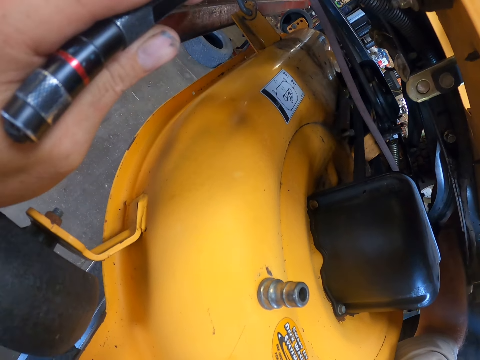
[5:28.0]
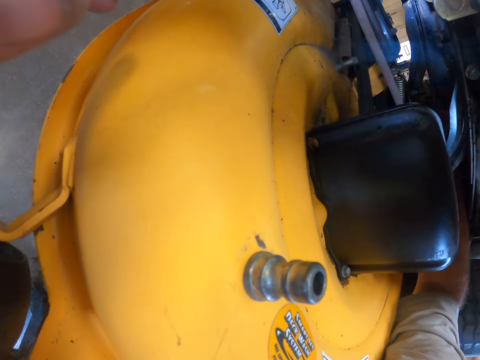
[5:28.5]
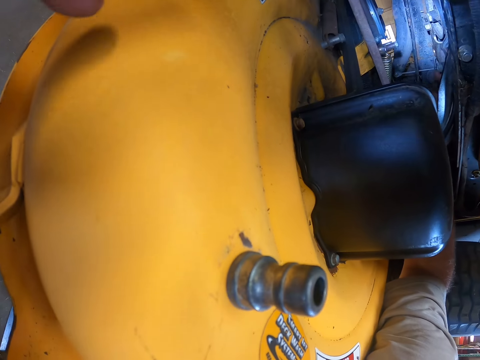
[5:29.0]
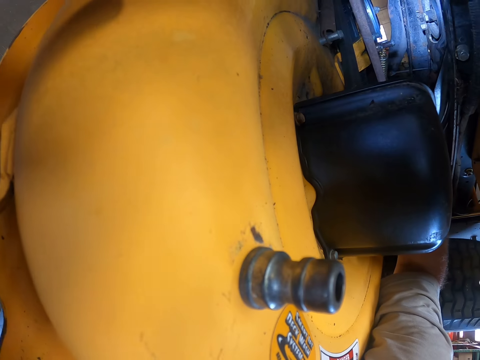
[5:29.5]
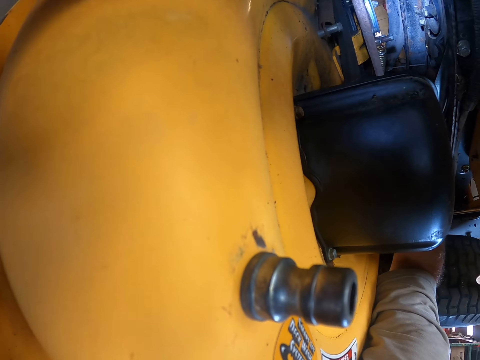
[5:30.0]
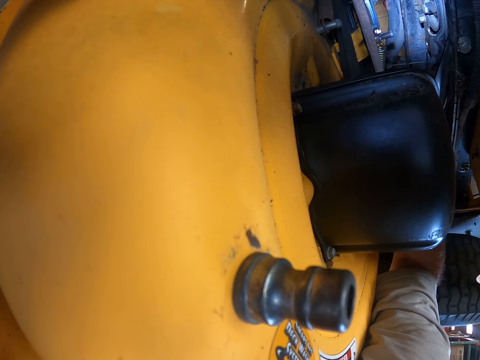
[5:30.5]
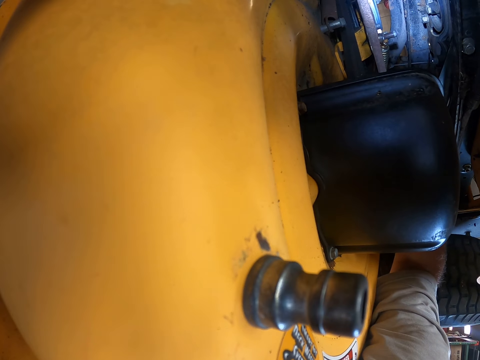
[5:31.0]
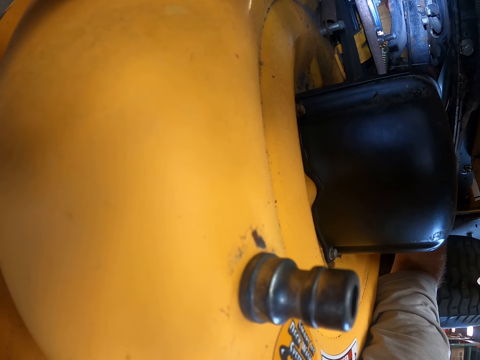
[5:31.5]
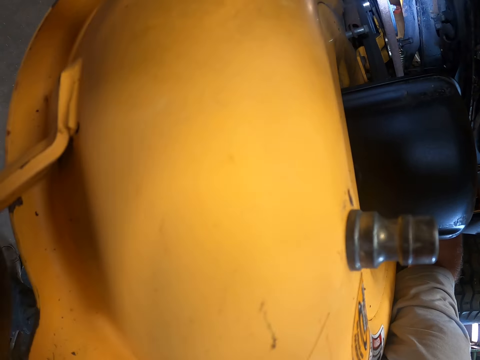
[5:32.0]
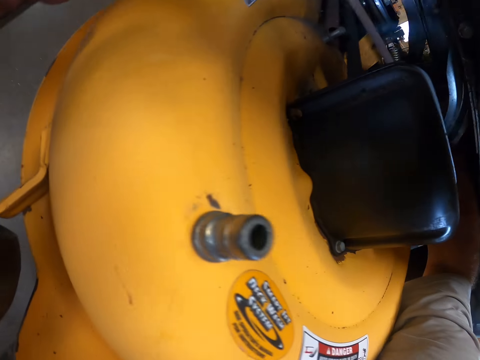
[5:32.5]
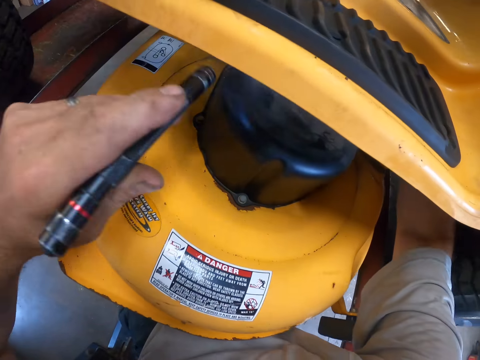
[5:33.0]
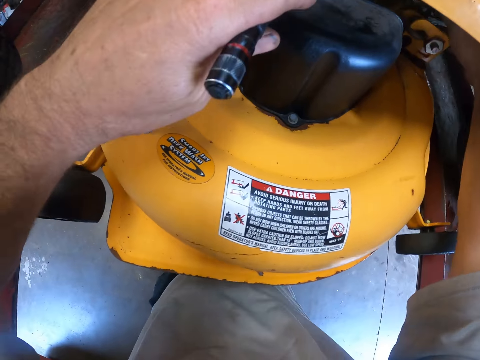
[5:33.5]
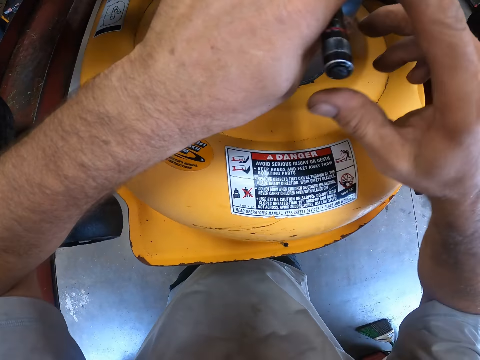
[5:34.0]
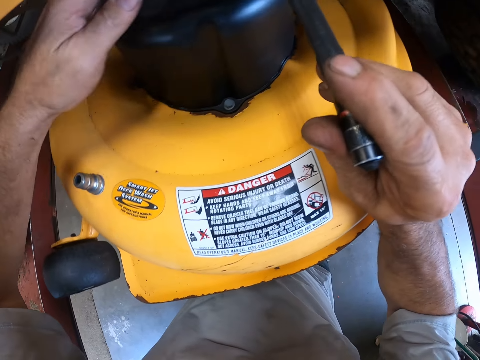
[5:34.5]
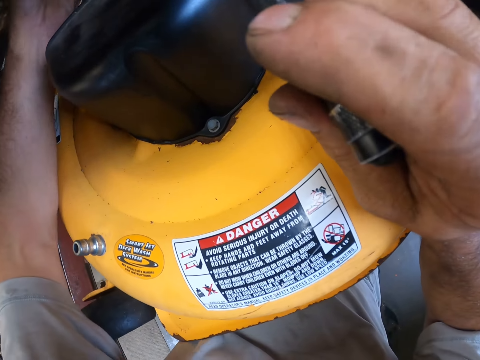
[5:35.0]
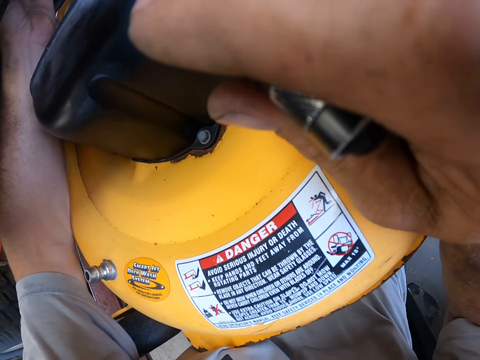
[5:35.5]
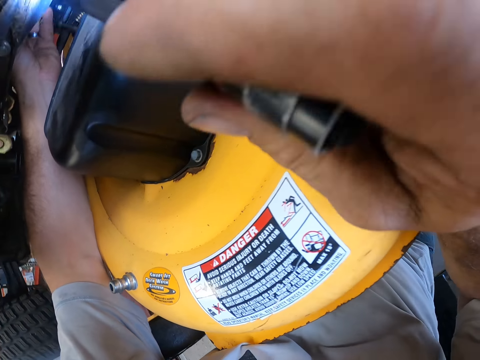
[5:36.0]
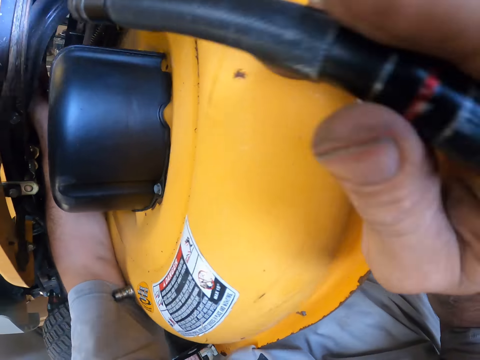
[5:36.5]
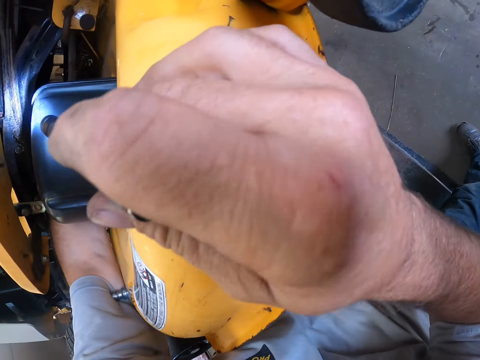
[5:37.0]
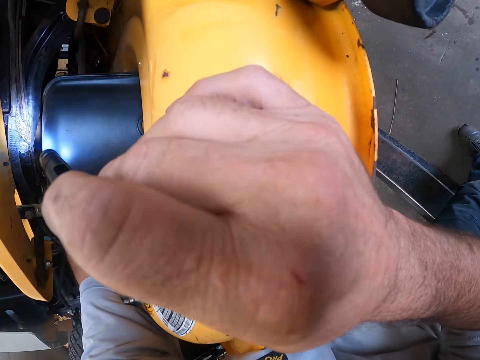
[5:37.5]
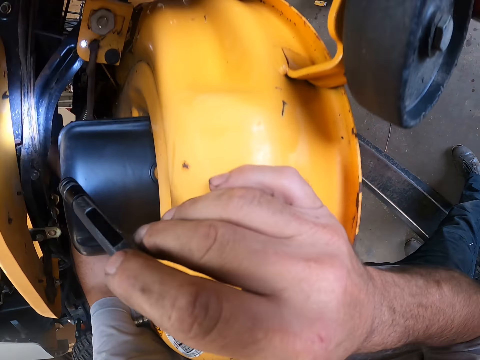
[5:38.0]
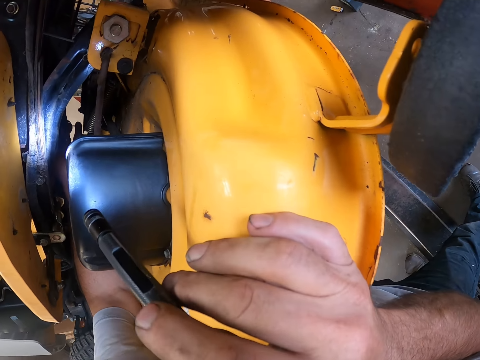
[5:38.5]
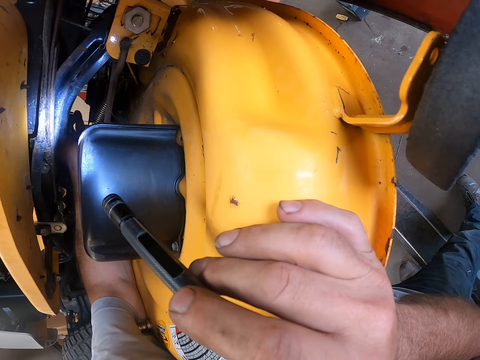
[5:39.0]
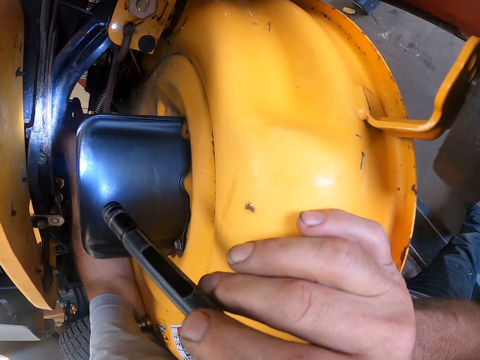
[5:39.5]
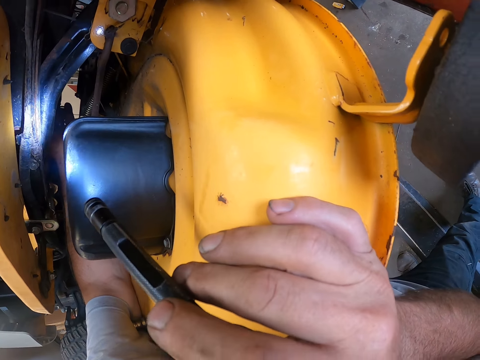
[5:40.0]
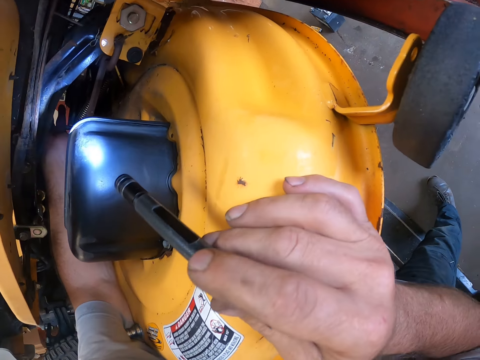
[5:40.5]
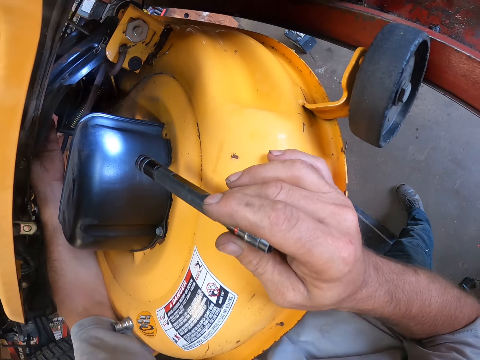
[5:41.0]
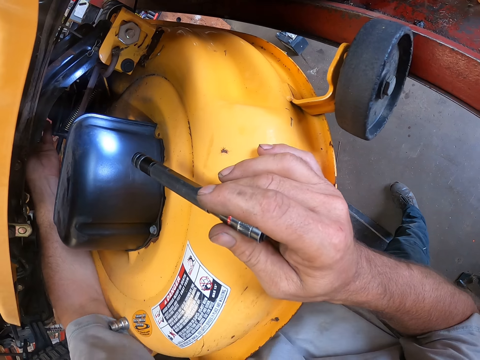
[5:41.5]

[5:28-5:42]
The camera wearer transfers the touch light from his left hand to his right hand. He holds the torch with the right hand. He checks the lawnmower with his left hand and the touch light. He fixes the fuel system.

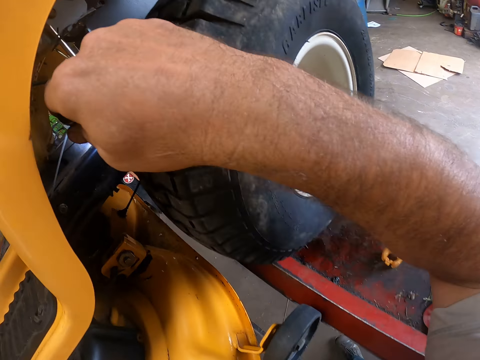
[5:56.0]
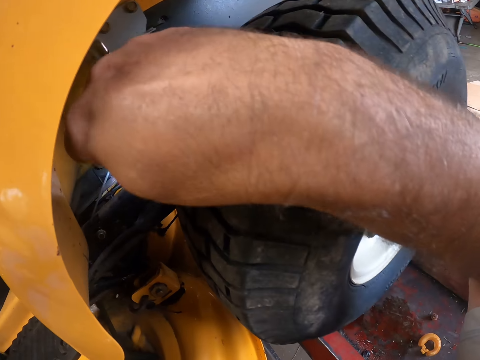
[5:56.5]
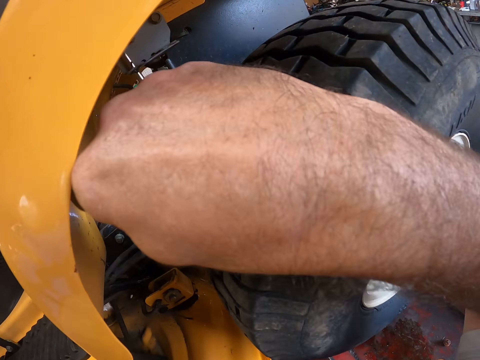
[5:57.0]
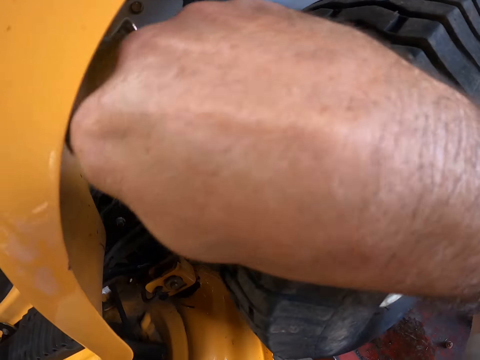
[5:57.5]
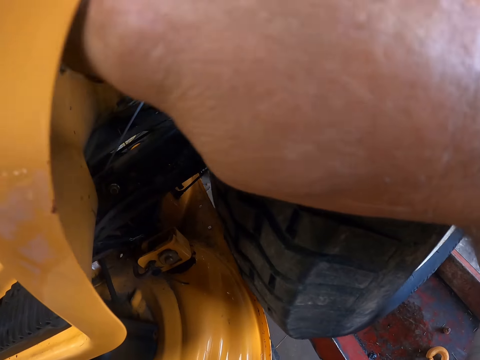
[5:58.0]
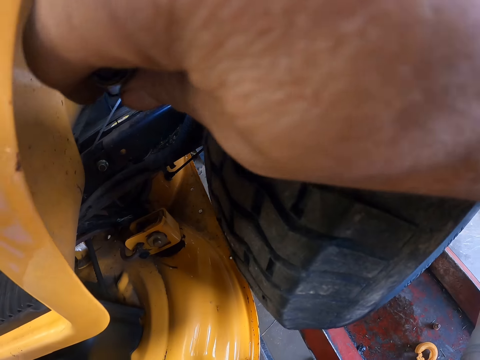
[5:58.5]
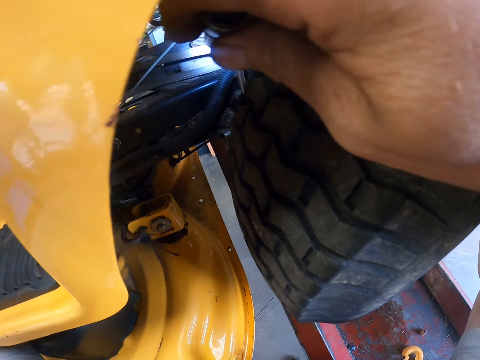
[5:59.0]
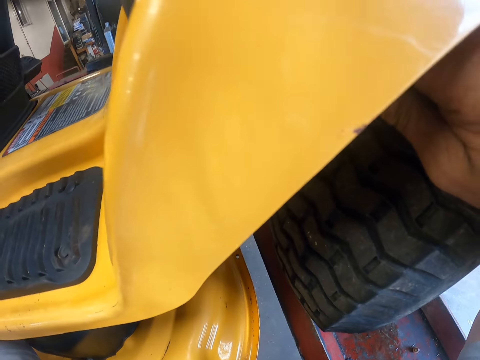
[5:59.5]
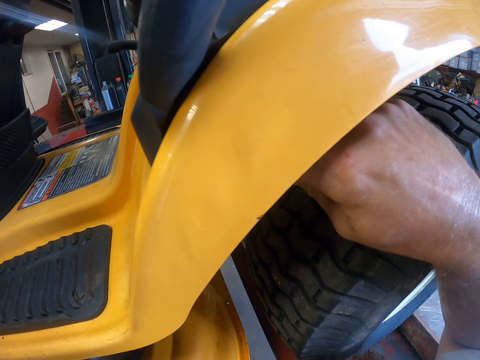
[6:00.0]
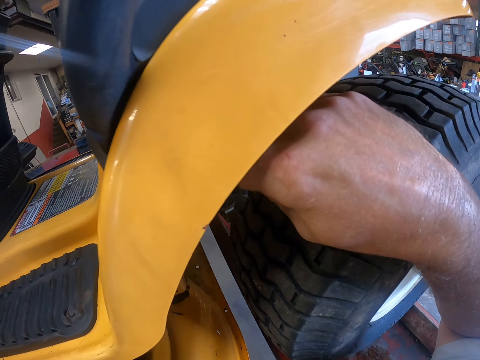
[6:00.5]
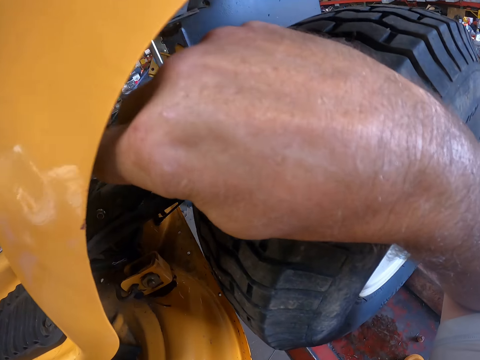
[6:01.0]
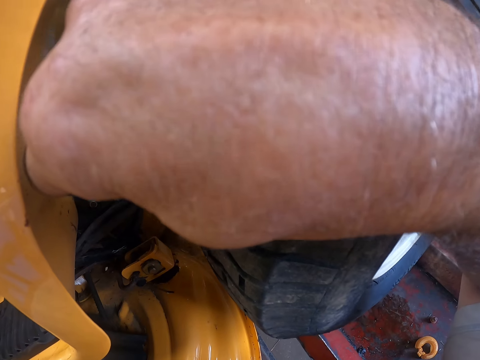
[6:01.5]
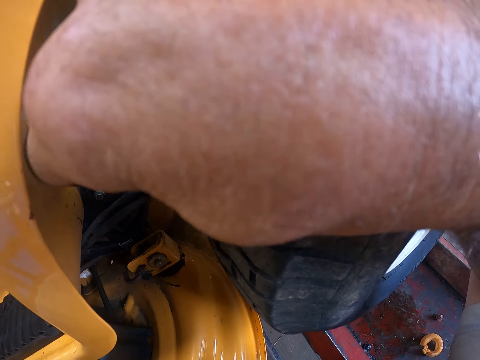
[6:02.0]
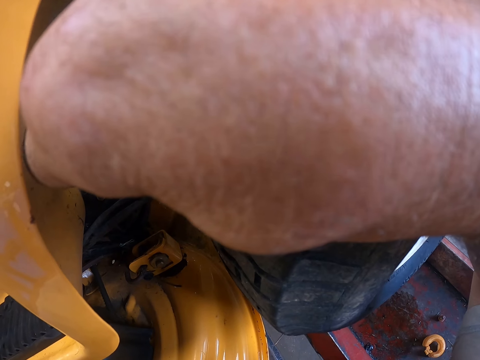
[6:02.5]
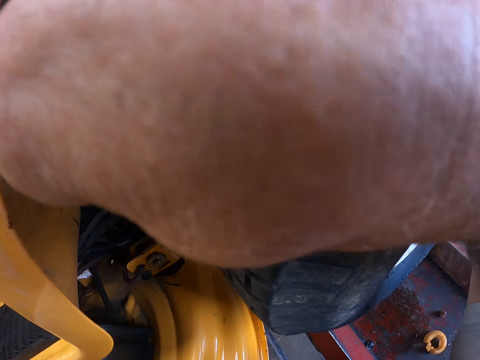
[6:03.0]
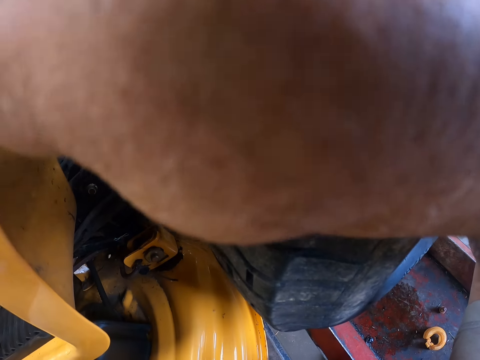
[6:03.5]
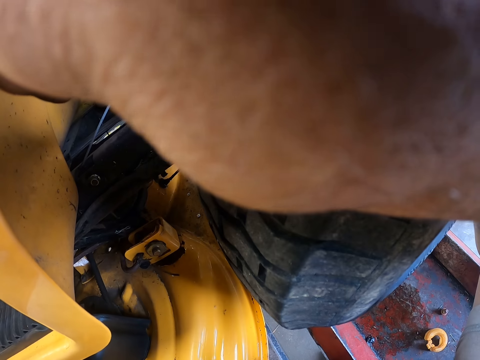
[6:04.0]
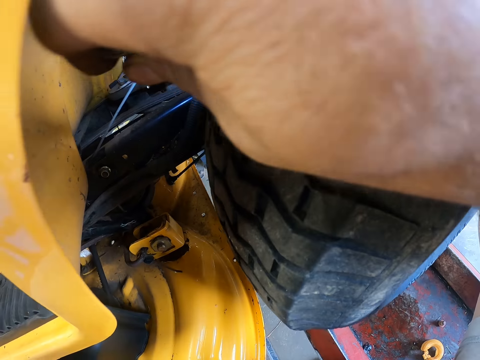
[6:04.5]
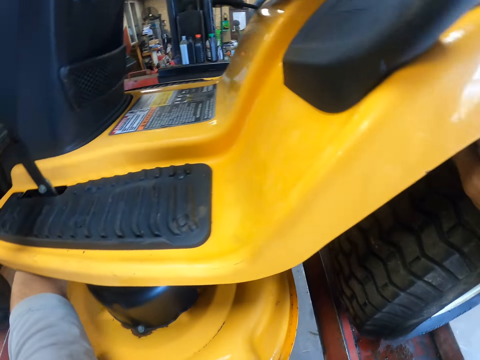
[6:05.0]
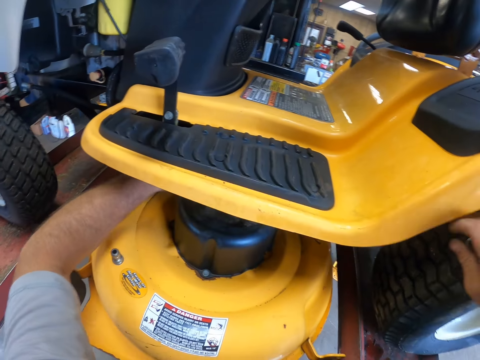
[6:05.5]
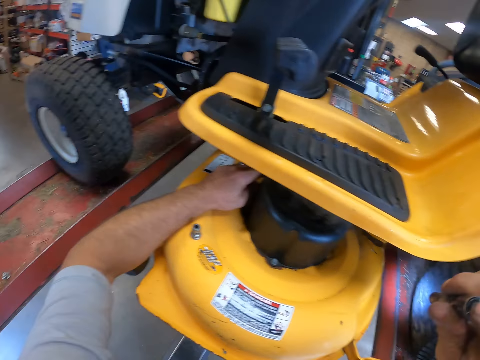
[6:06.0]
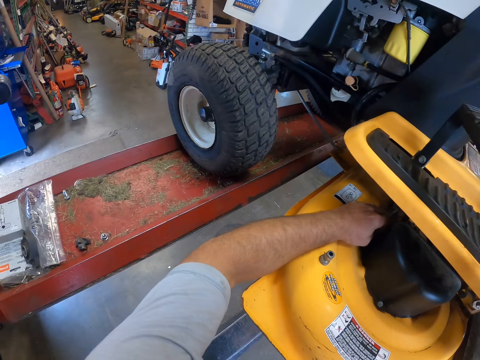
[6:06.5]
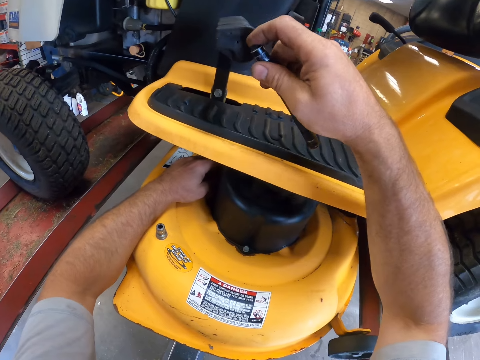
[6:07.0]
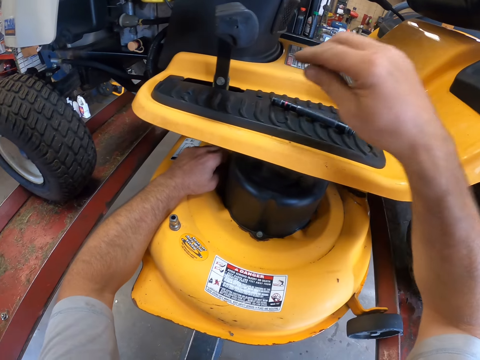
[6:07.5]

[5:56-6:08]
The camera wearer lights the fuel system with a torch. He looks at the torch. He drops the torch light on the lawnmower with his right hand.
